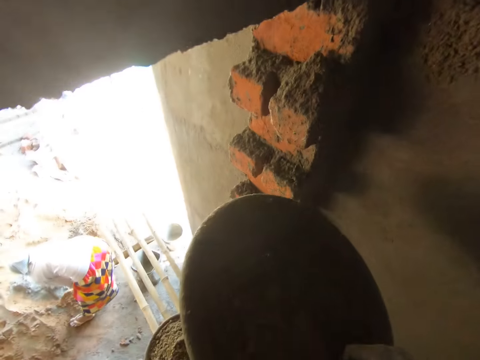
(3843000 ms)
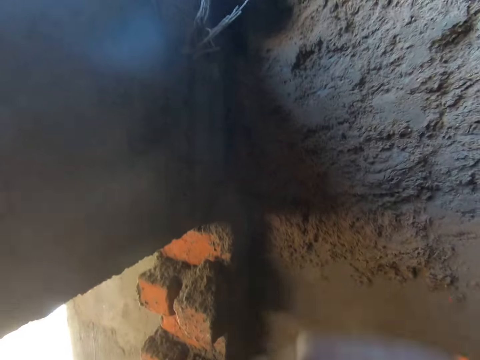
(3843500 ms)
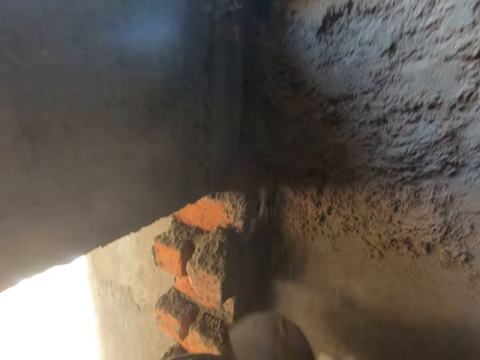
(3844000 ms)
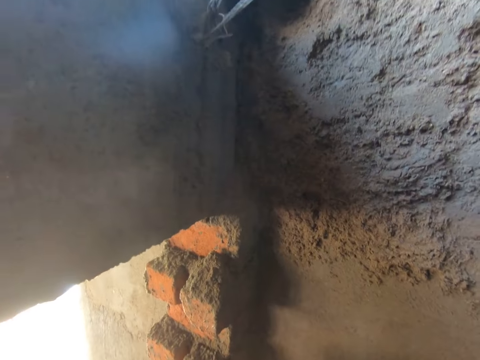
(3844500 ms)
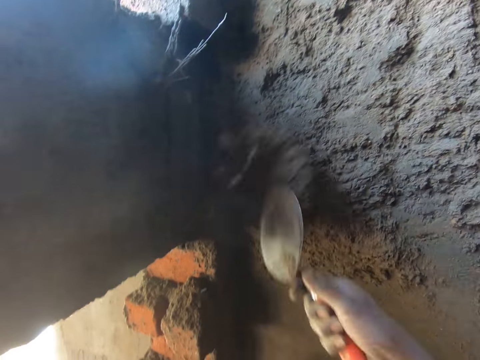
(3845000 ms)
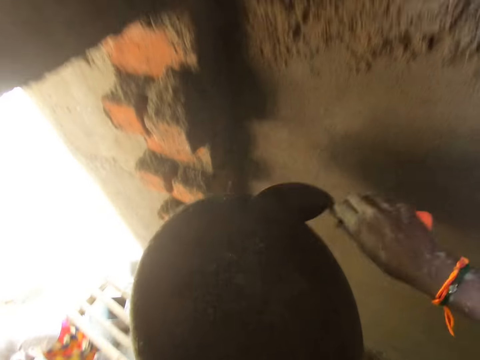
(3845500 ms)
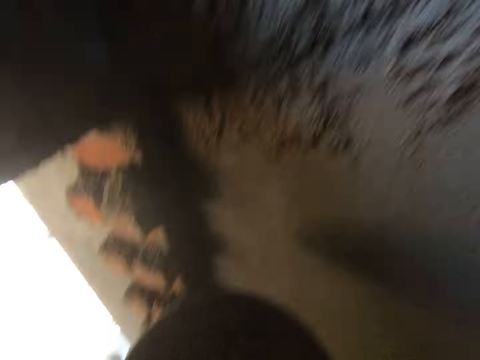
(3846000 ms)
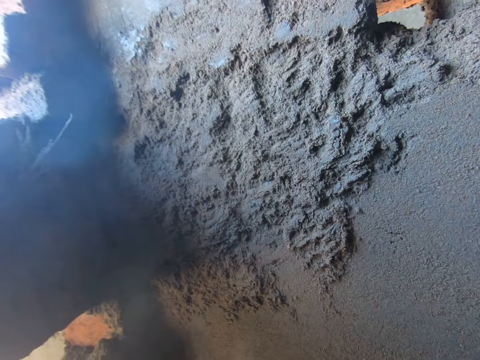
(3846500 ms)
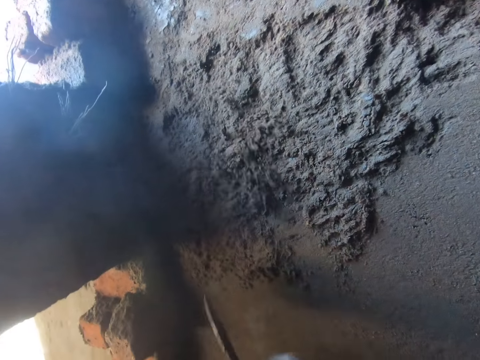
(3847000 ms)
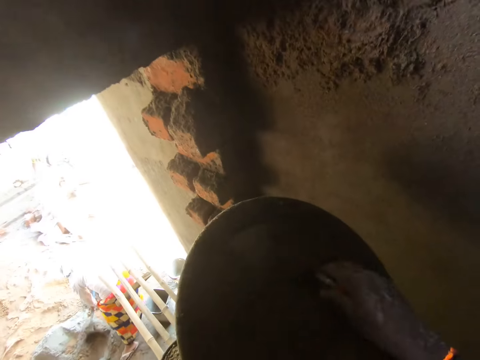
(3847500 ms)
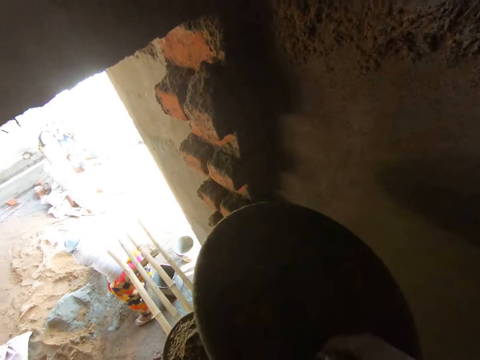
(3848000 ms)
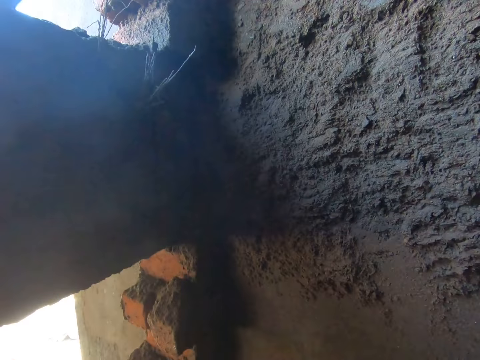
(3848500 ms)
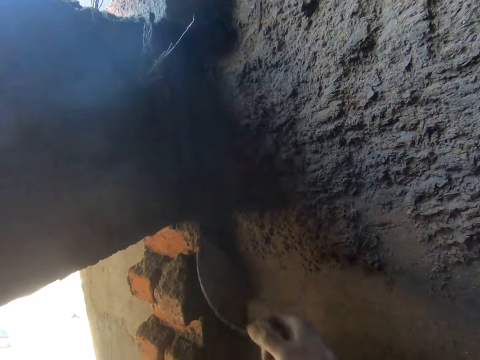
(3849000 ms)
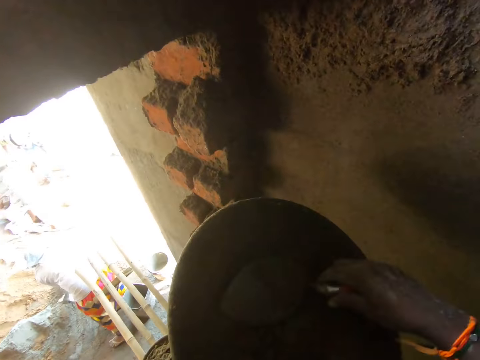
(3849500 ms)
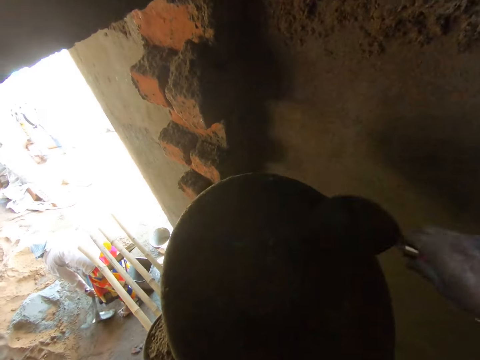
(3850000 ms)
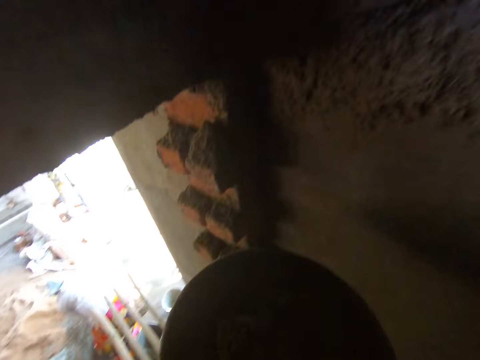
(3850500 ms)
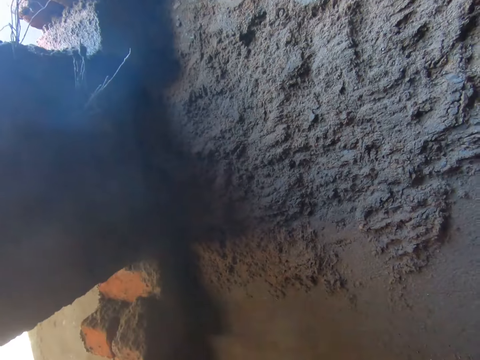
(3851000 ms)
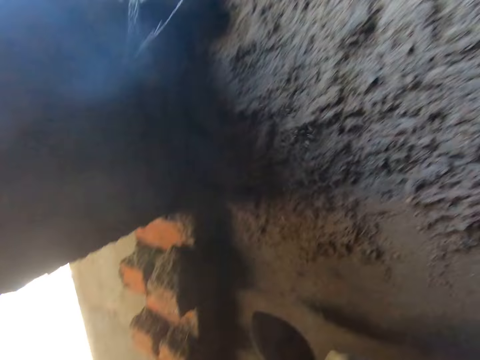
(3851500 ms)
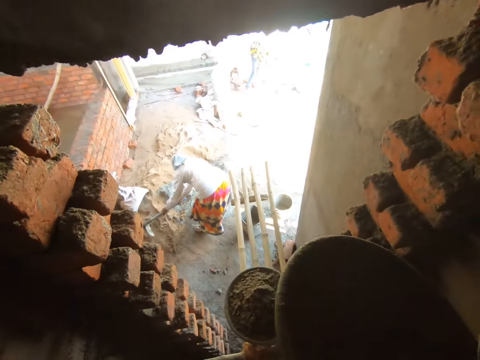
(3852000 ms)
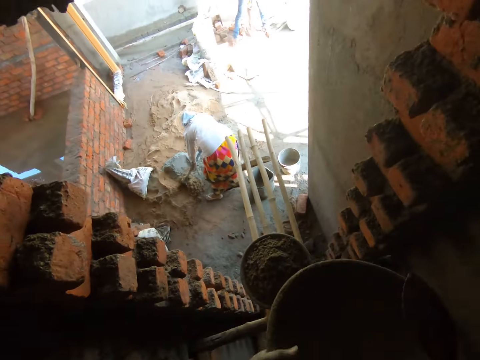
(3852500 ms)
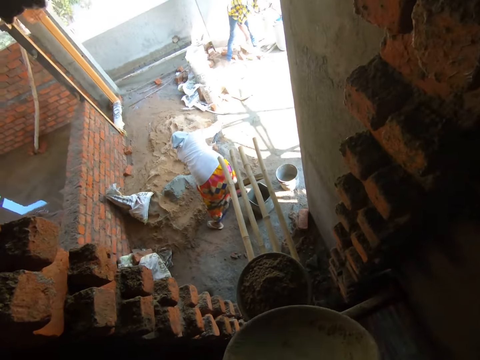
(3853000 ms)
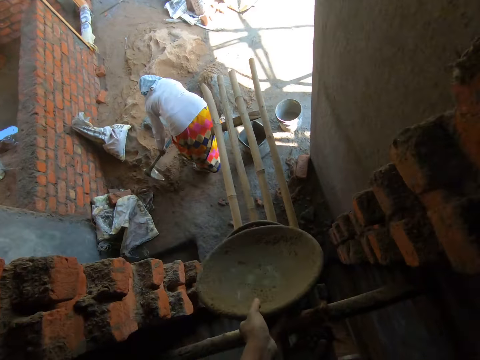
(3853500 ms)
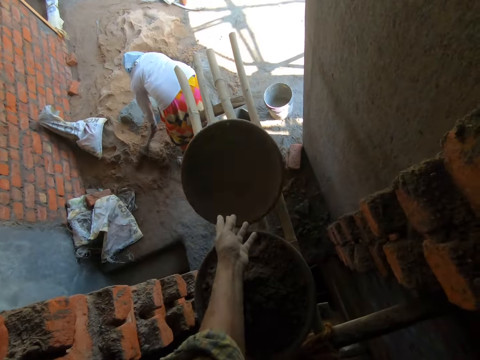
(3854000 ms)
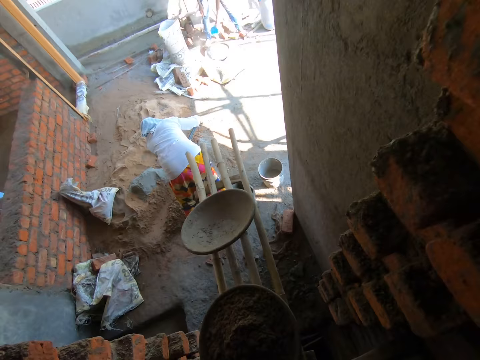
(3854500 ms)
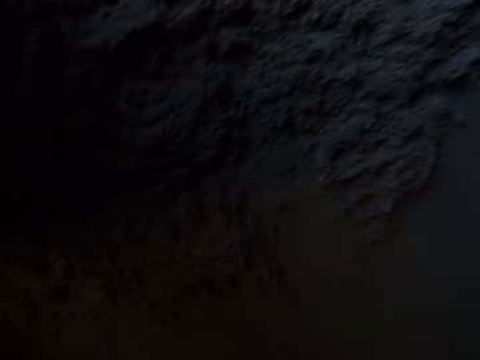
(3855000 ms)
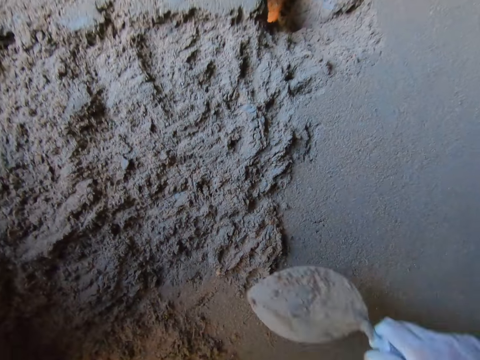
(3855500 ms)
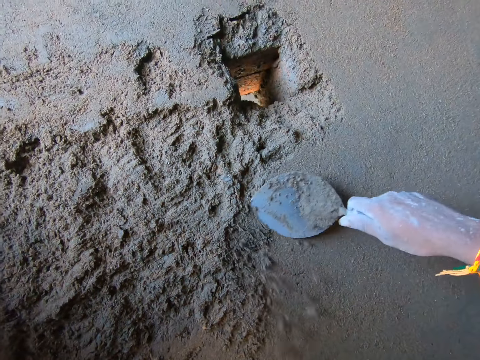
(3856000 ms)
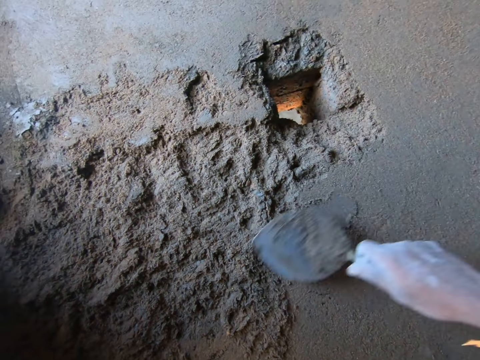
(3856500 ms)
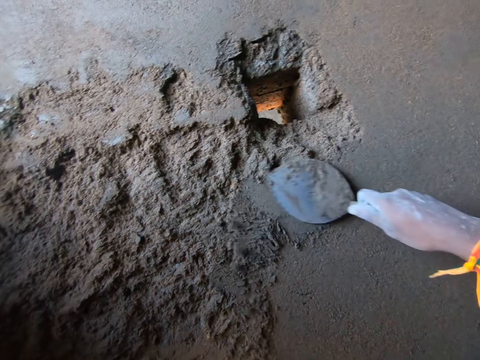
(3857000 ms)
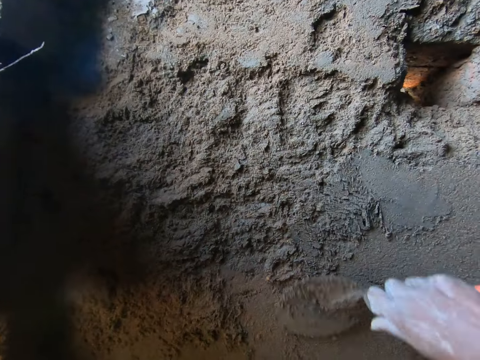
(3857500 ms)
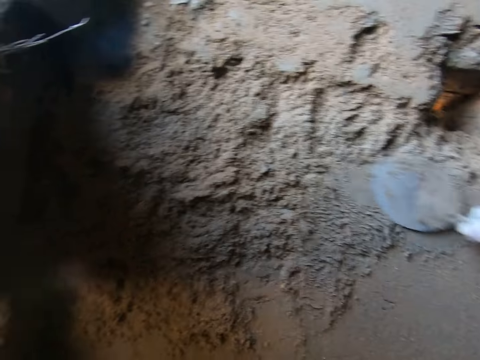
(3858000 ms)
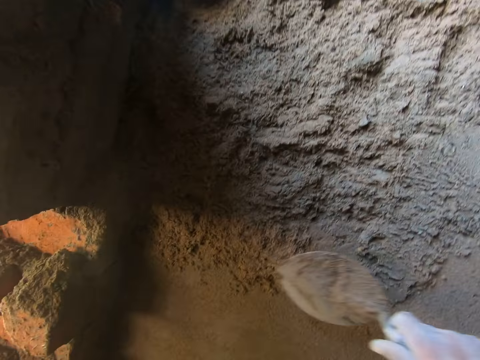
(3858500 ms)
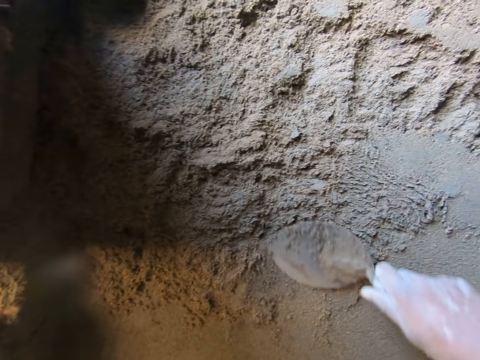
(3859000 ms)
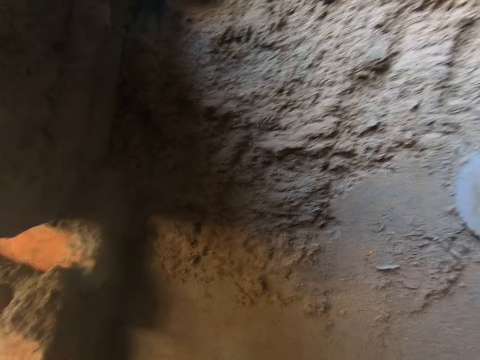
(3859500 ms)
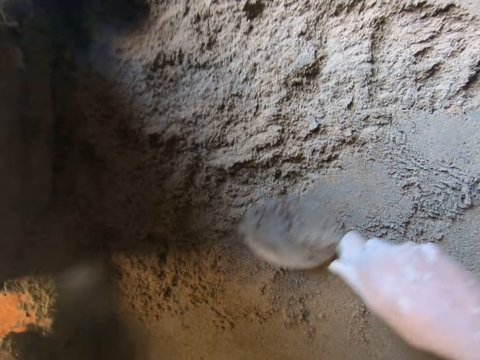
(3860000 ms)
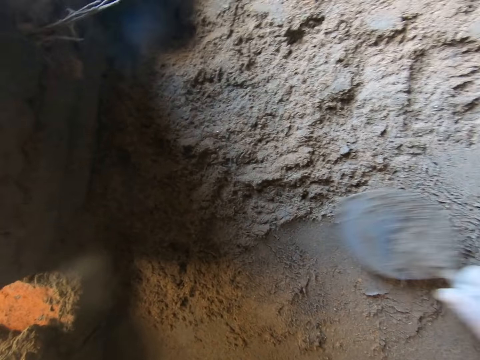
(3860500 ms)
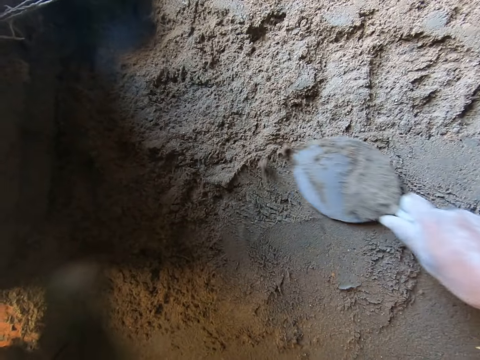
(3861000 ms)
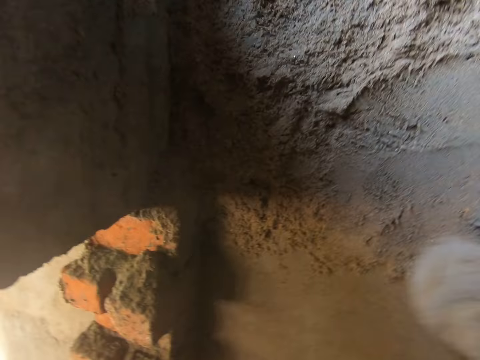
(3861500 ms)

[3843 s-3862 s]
The camera wearer splashes cement mortar or concrete from the head pan in his left hand to the wall with the trowel in his right hand. He drops the head pan in his left hand on the scaffold. He walks around the room. He plasters the wall with the trowel in his right hand. He levels the concrete.

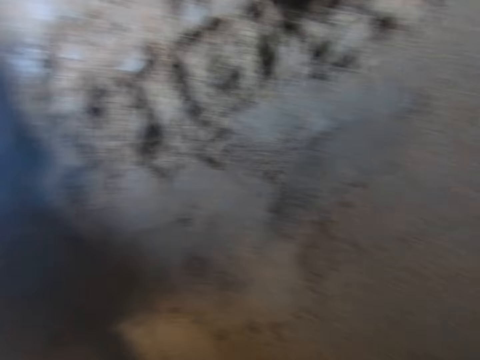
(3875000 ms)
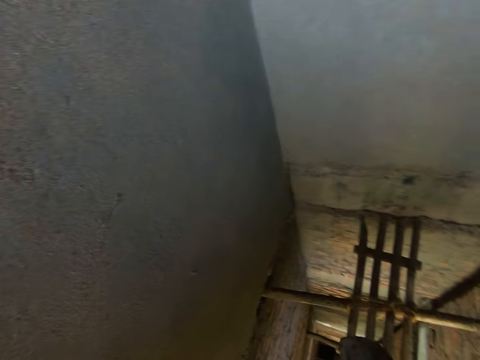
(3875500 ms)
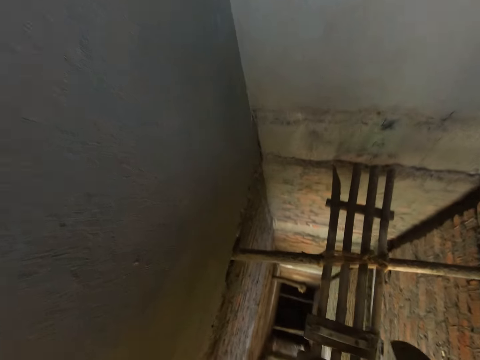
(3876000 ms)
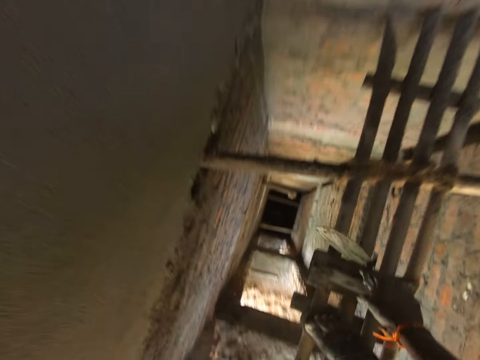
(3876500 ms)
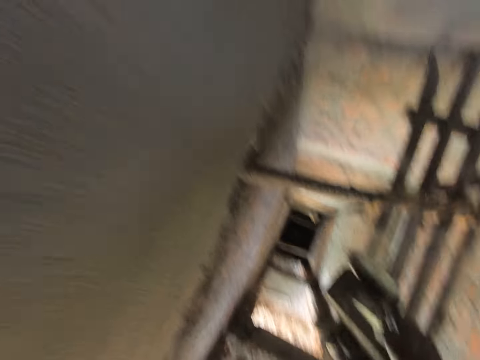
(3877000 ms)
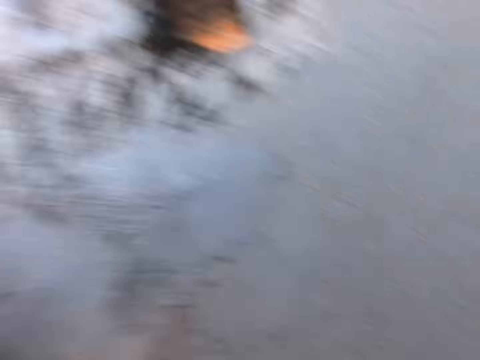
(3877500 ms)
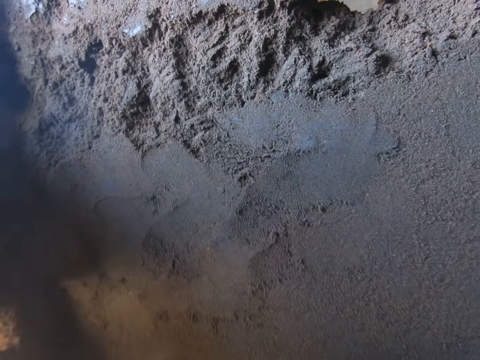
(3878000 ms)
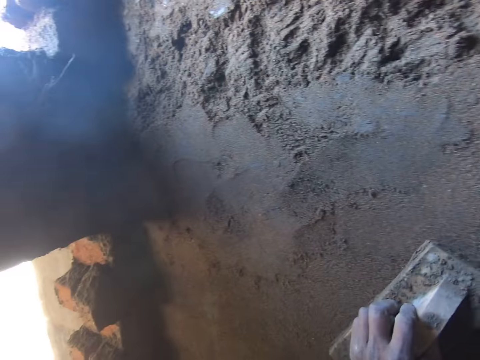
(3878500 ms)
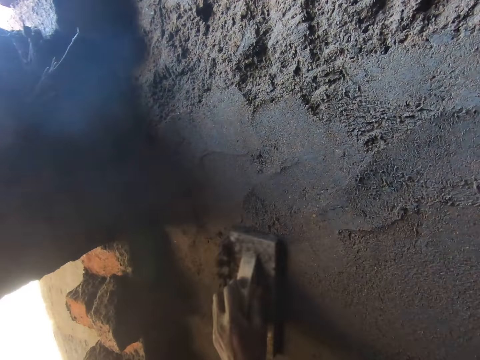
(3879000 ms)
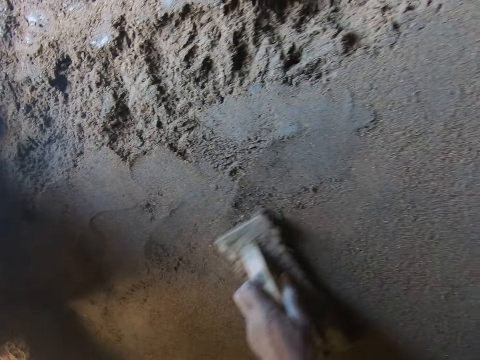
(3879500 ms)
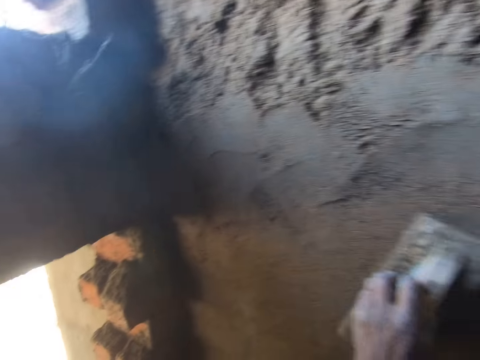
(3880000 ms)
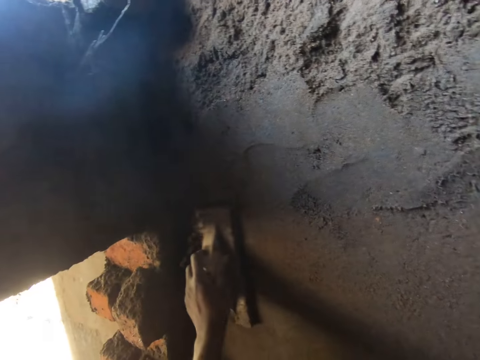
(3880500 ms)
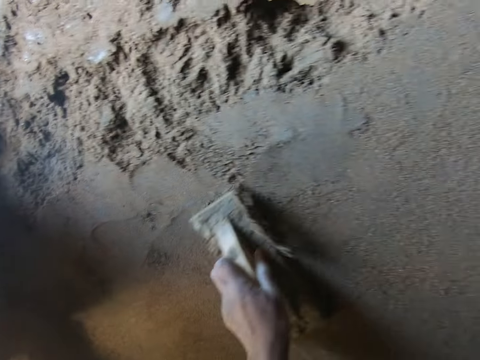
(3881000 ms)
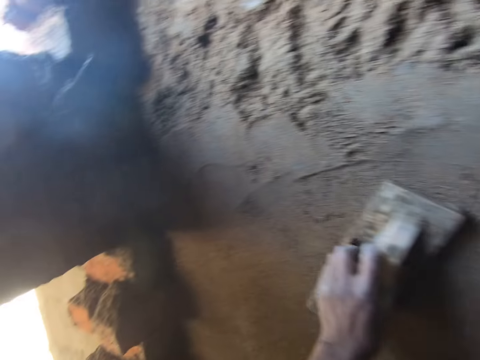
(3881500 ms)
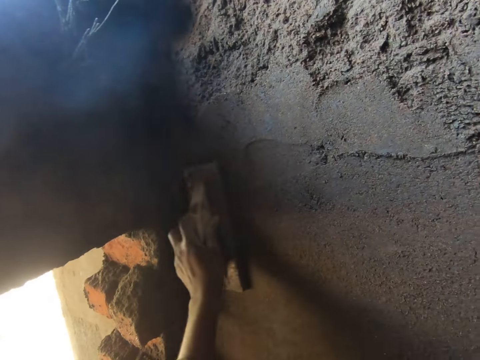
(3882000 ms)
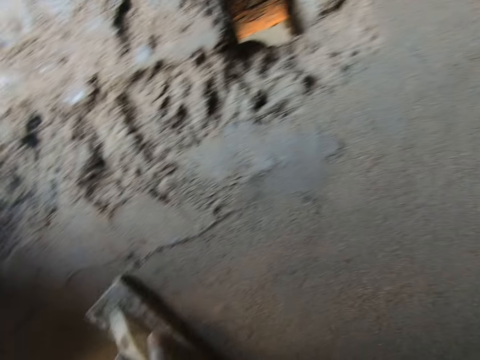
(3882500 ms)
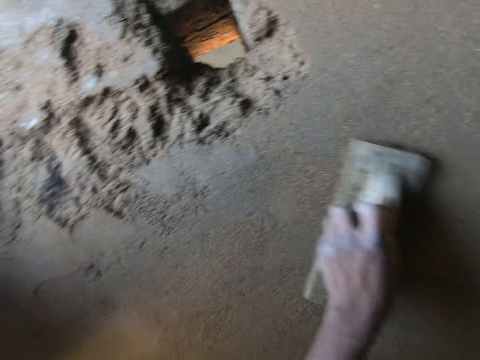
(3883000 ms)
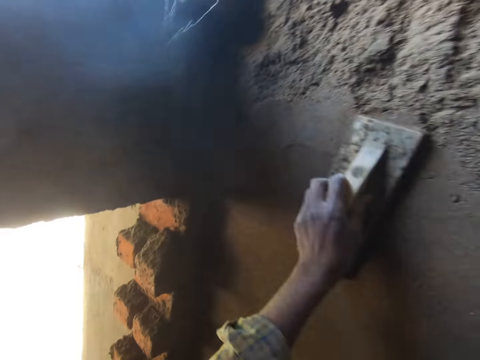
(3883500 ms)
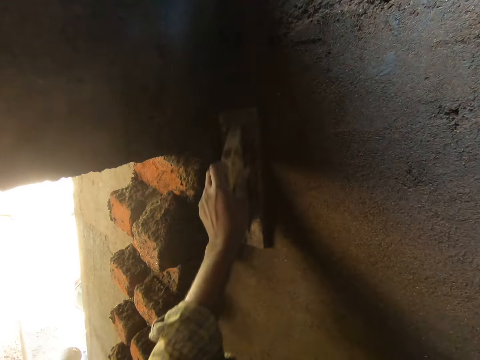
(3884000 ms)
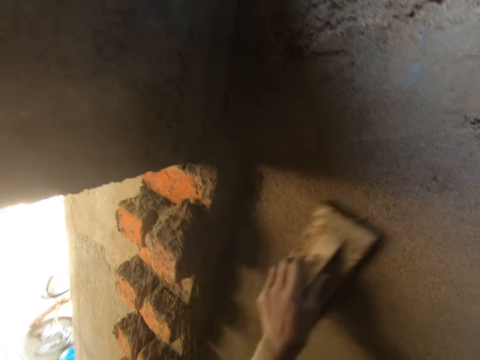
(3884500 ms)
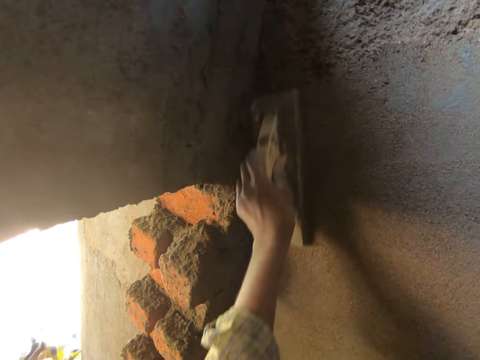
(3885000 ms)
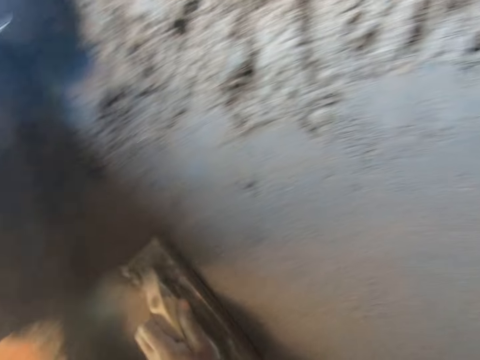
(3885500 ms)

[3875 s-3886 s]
The camera wearer picks up the wooden hand float from the scaffold with his right hand. He walks around the room. He plasters the wall with the hand float in his left hand.
